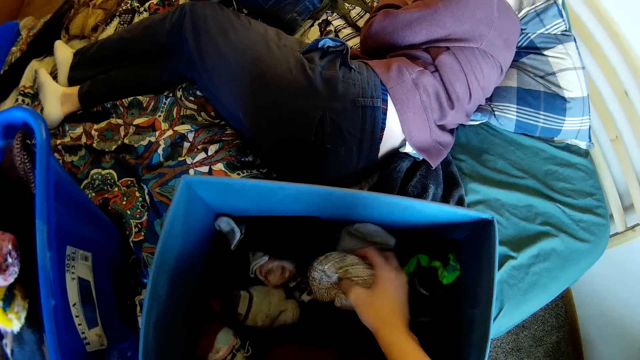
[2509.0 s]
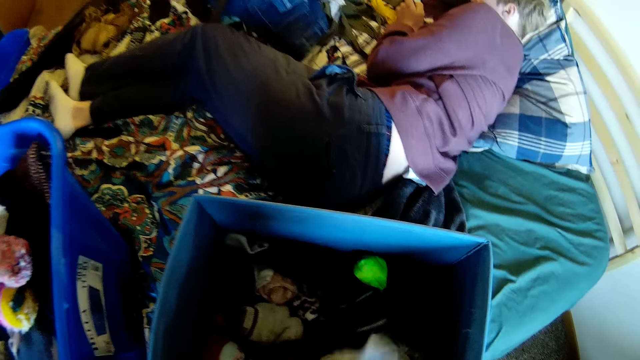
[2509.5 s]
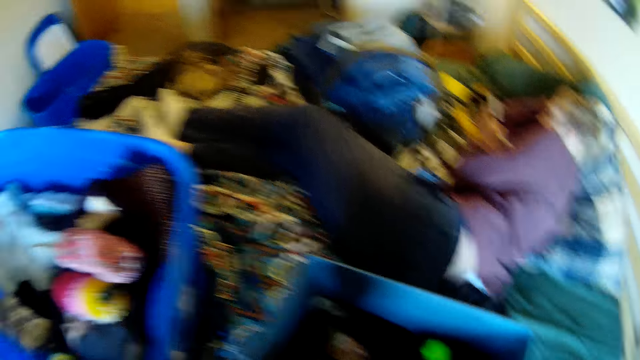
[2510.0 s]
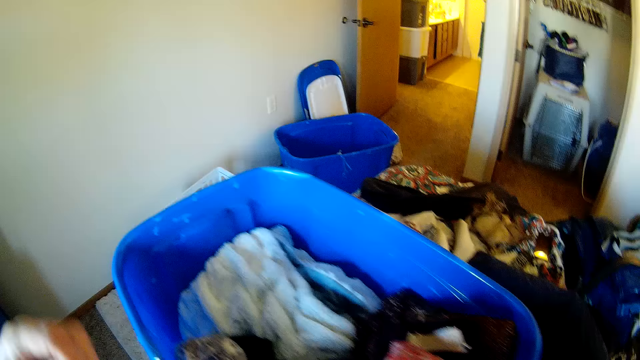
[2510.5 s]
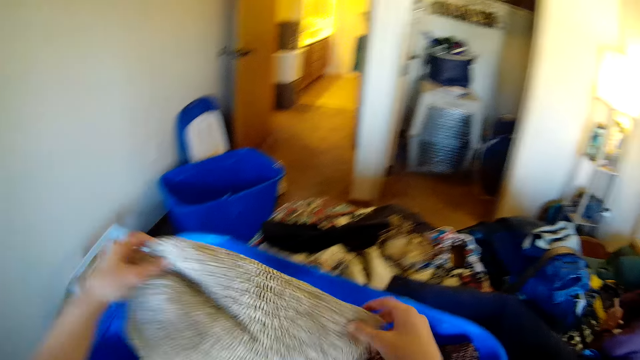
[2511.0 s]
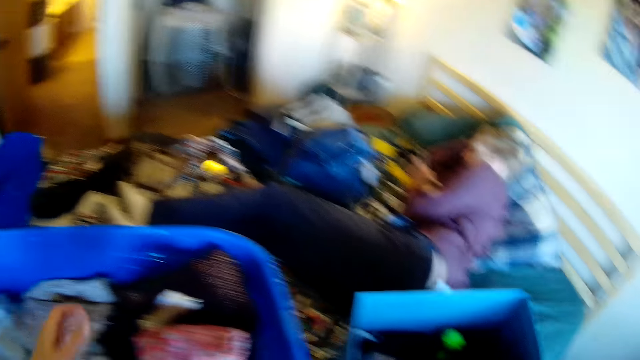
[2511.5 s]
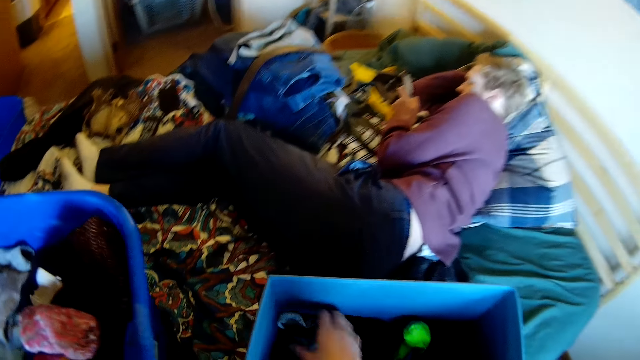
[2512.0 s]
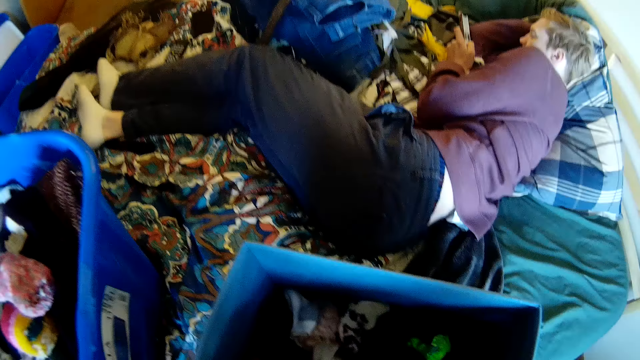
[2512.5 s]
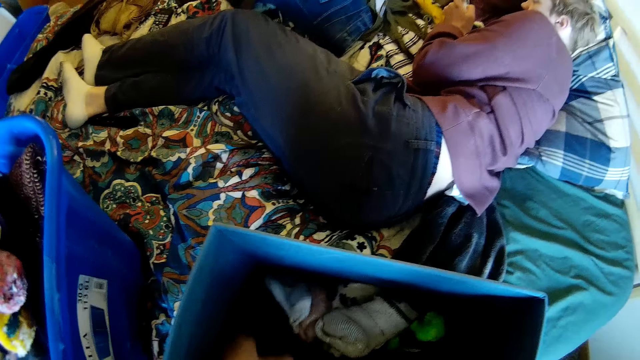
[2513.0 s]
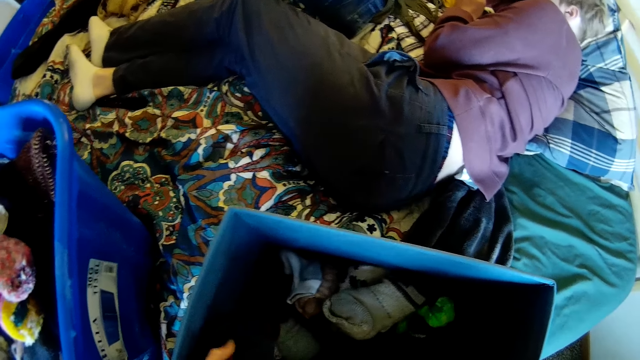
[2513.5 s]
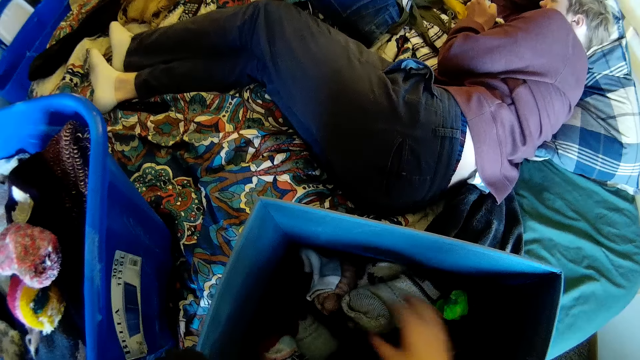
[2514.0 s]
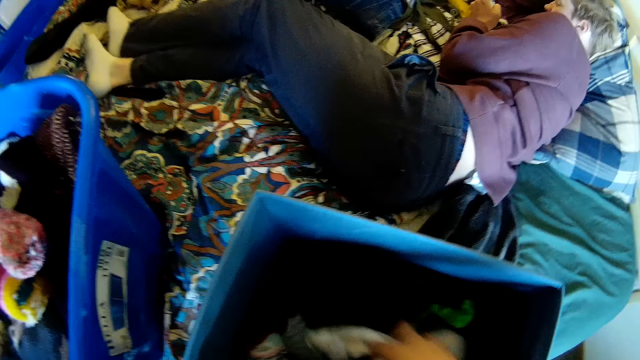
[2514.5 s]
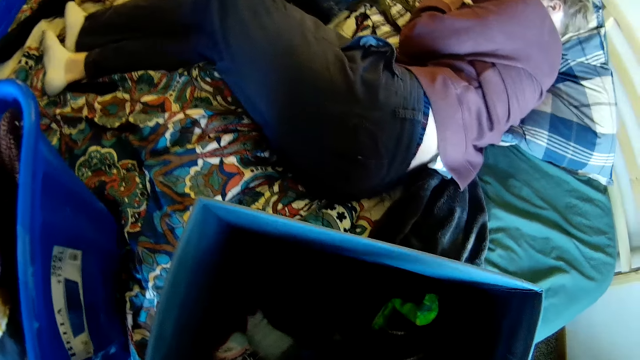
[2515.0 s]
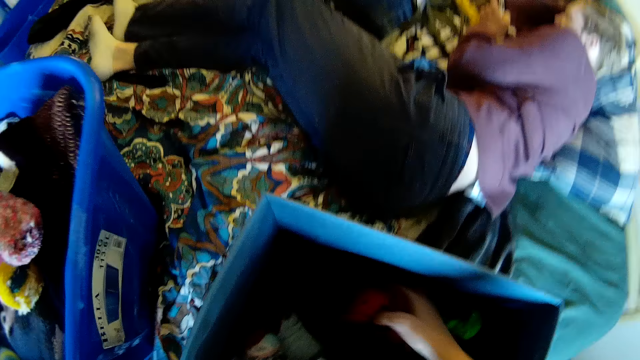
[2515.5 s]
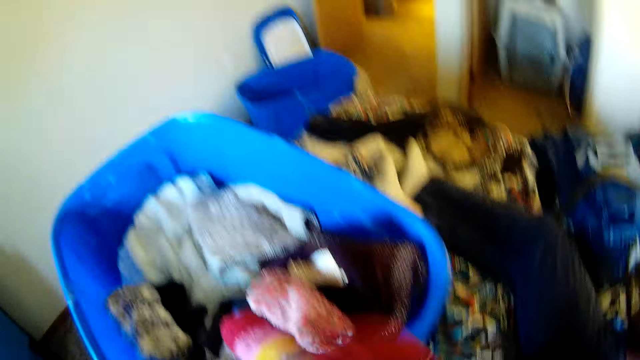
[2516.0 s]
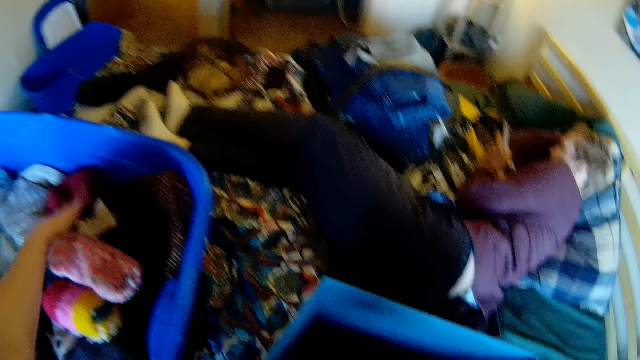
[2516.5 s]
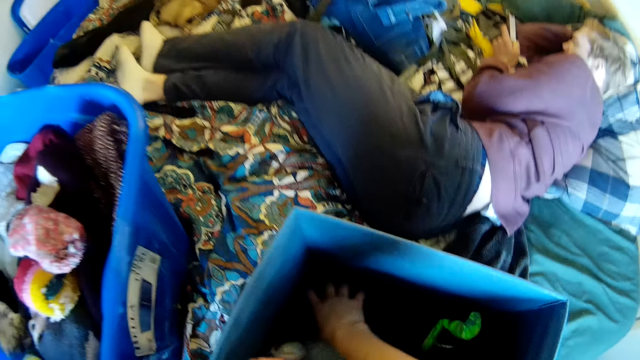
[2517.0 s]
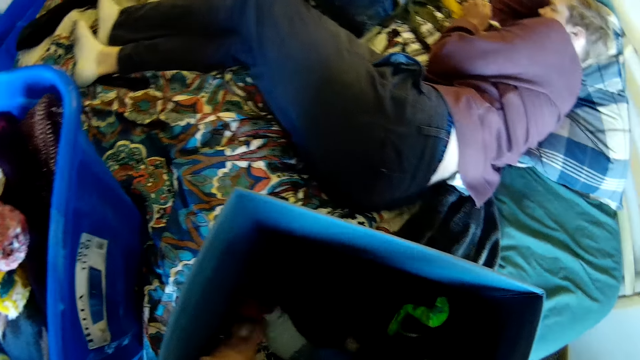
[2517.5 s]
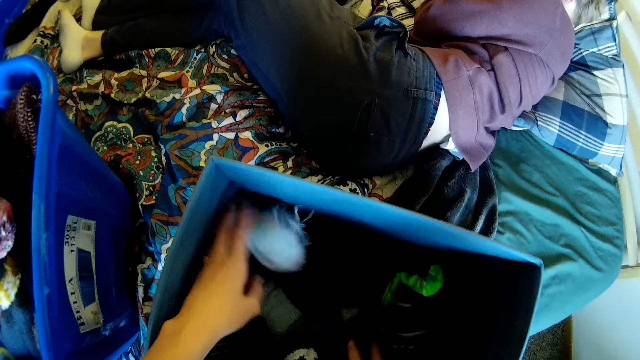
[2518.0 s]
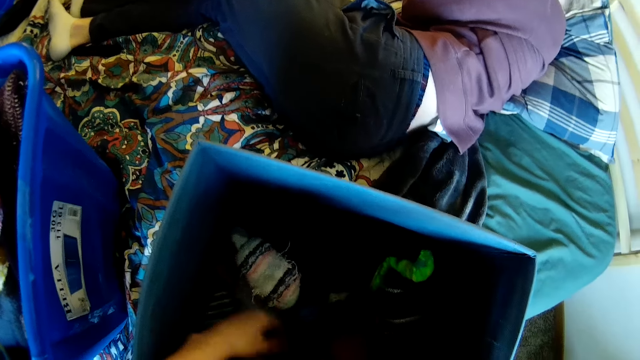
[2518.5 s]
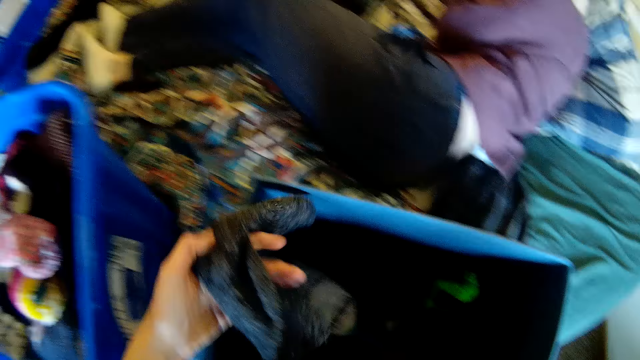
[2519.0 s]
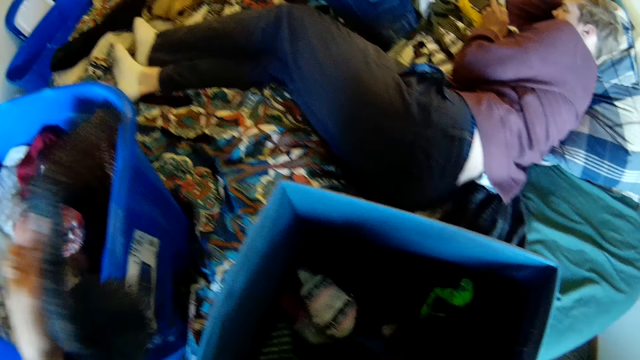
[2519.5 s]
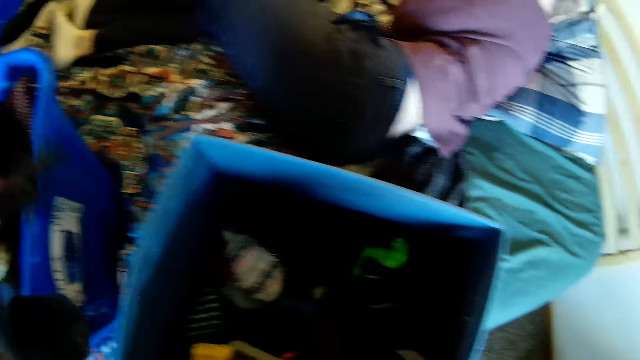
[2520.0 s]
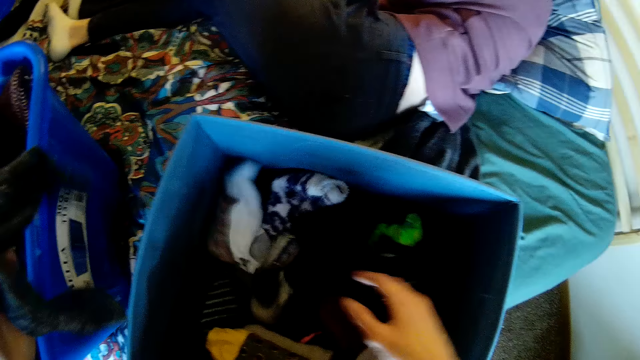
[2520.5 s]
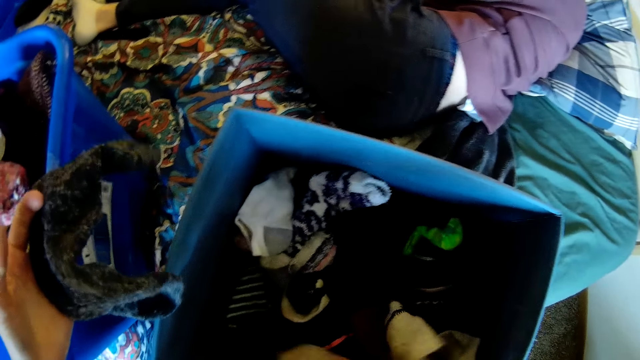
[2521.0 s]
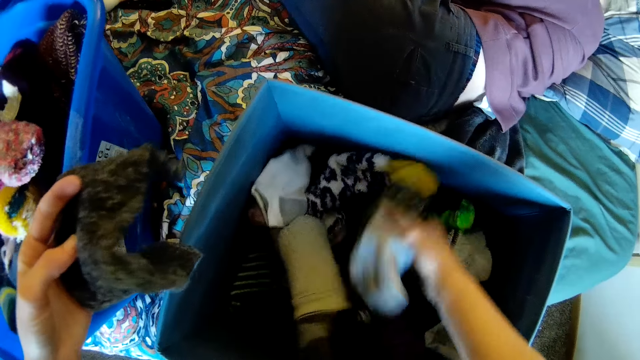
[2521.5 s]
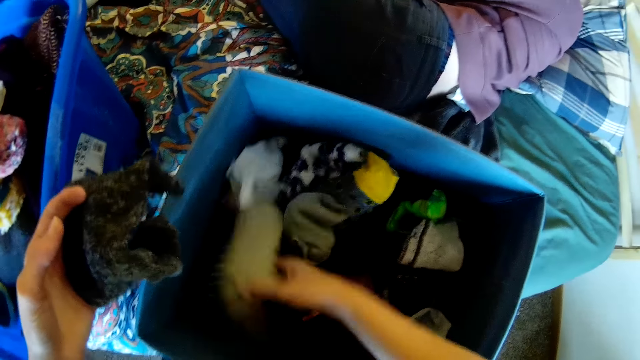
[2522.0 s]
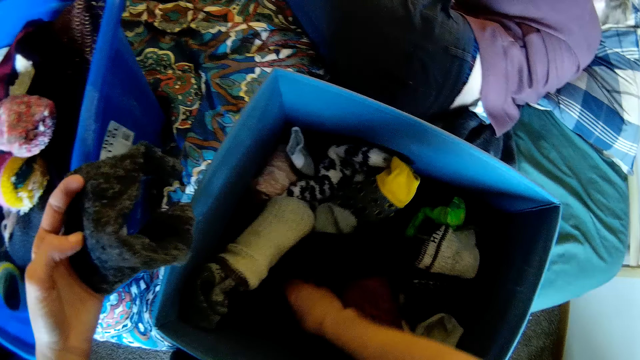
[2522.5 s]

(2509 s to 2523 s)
The camera wearer picks a cloth. They put the cloth in the plastic bag. They pick the cloth. They mix the socks in the plastic bin. They put the sock in the plastic bin. They pick the sock. They hold the sock. They put the socks in the plastic bin.

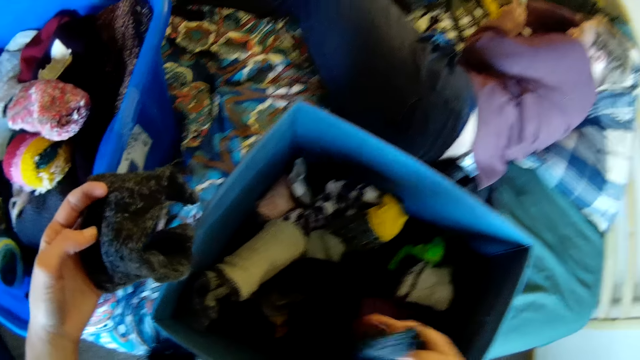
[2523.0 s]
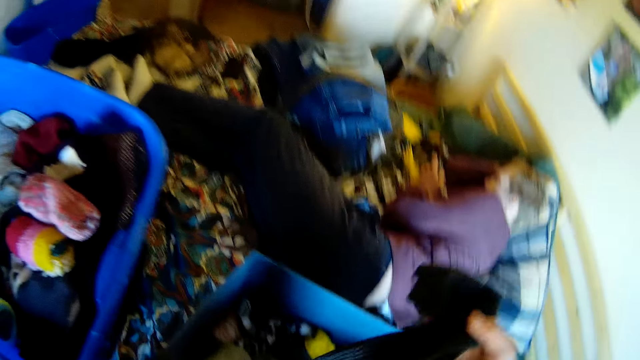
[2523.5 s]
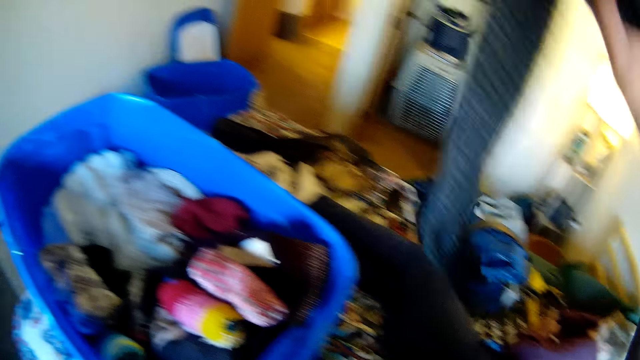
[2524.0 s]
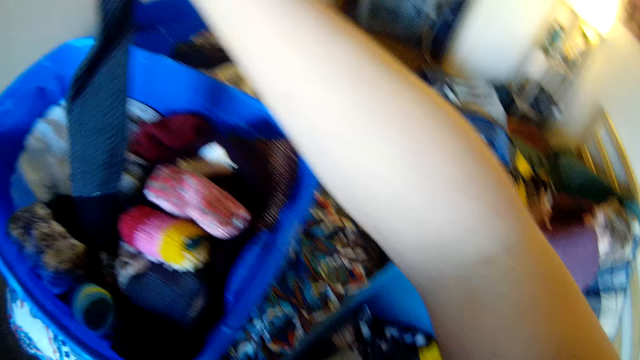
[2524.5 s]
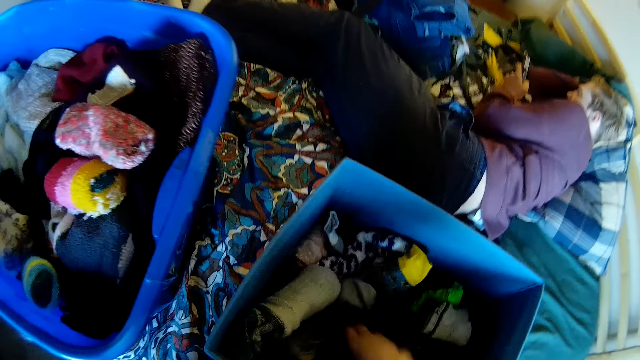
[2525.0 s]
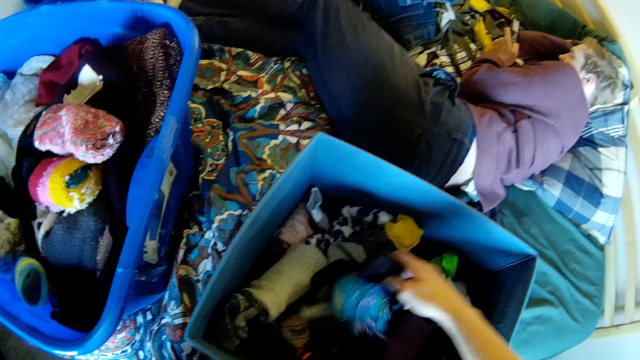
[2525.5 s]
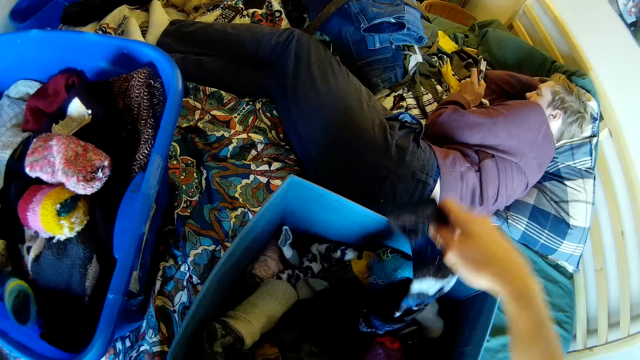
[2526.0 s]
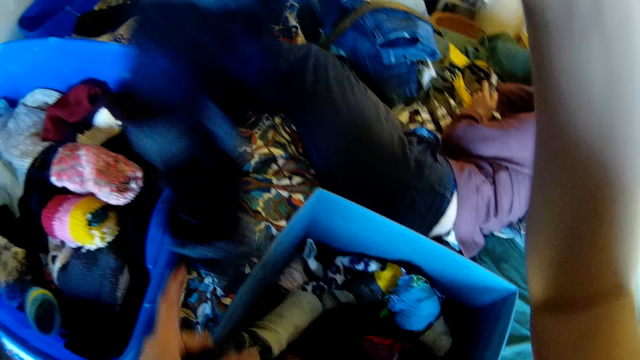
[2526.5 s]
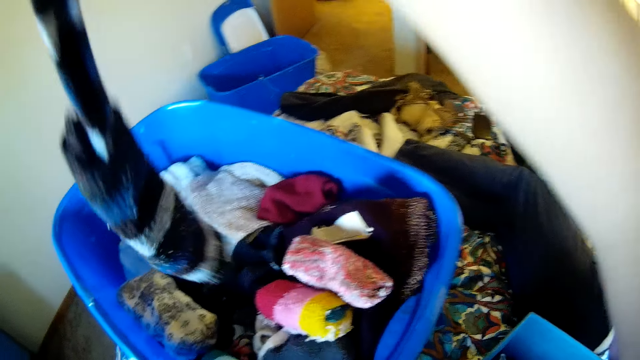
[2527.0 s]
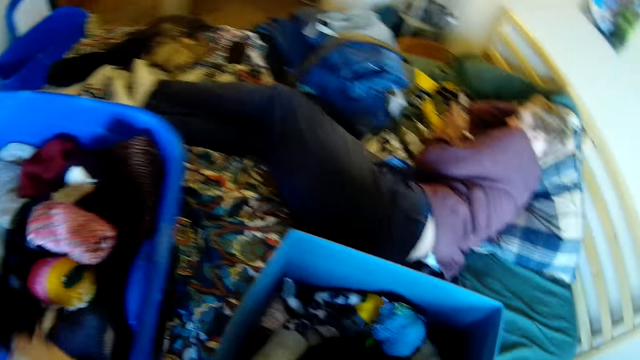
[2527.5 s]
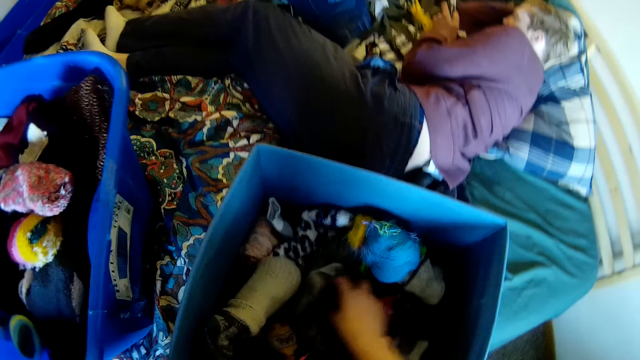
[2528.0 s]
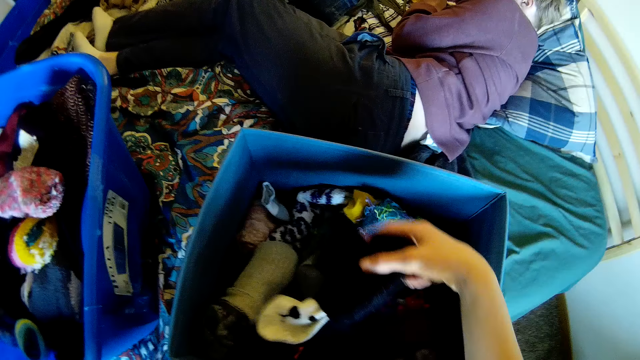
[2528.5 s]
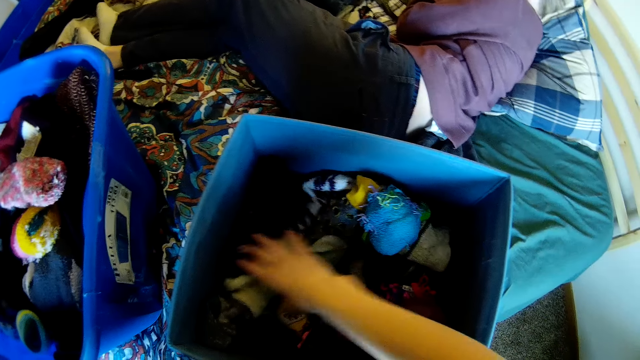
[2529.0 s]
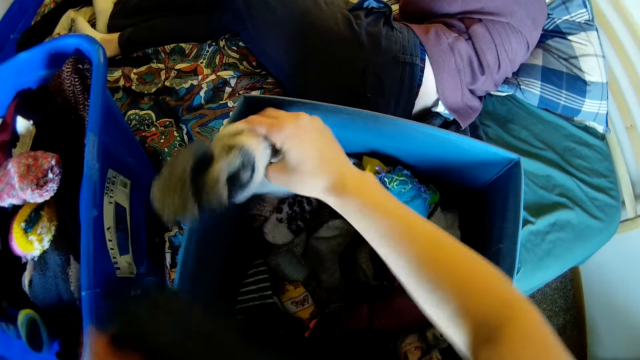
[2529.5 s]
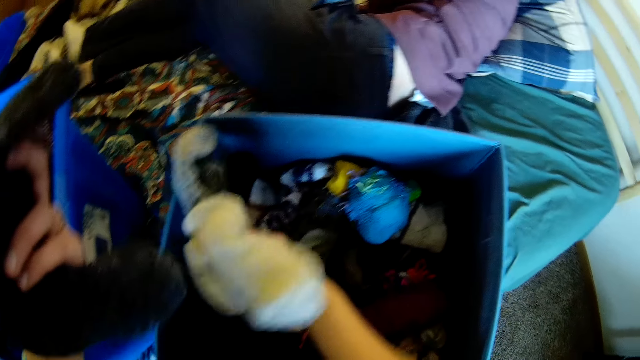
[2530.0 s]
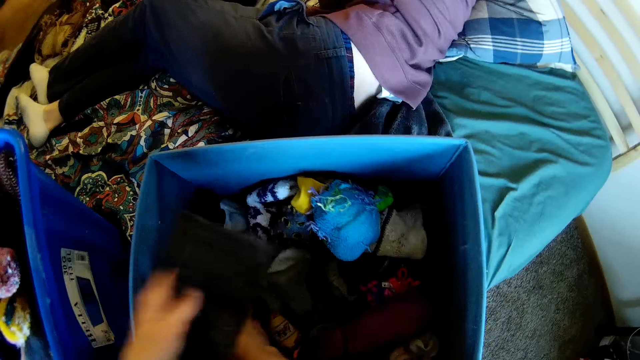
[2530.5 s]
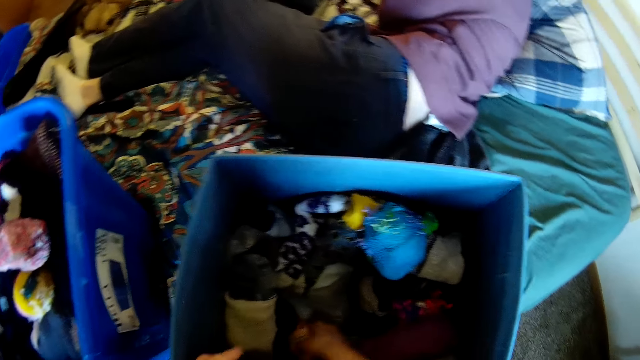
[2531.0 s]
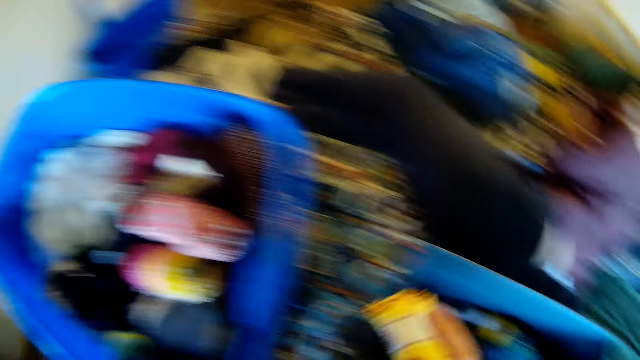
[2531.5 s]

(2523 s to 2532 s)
The camera wearer mixes the socks. They hold the socks. They put the sock in the plastic bin. They pick the sock. They put the sock in the plastic bin. They pick the sock. They put the sock in the plastic bin.
